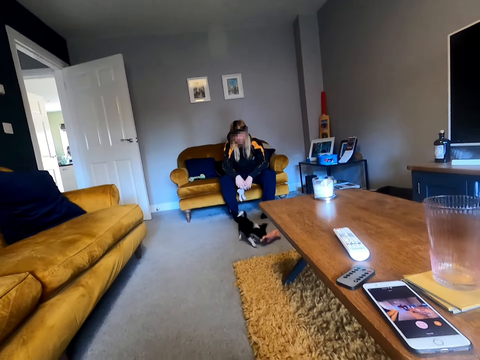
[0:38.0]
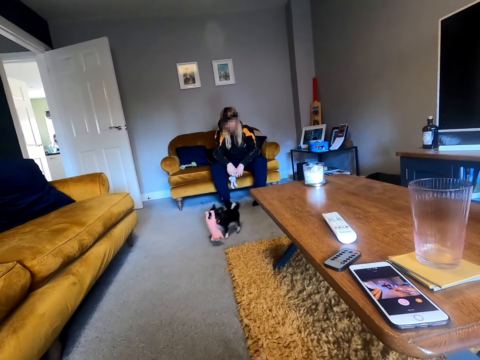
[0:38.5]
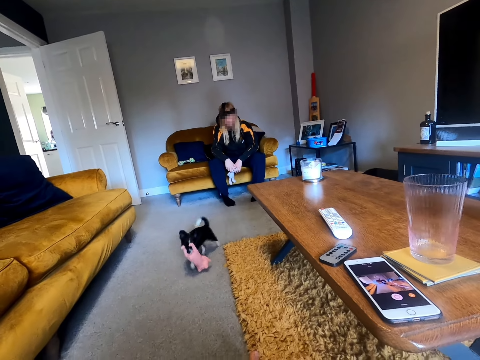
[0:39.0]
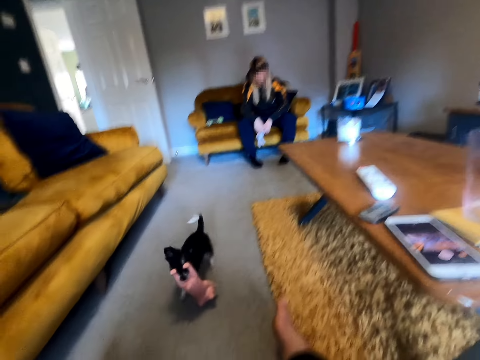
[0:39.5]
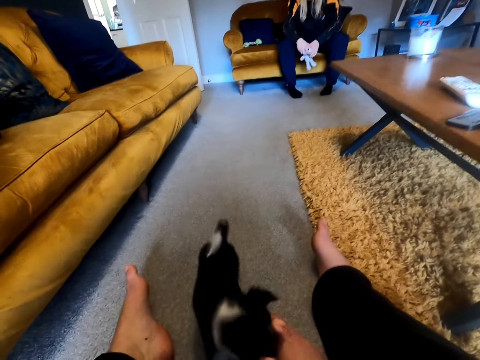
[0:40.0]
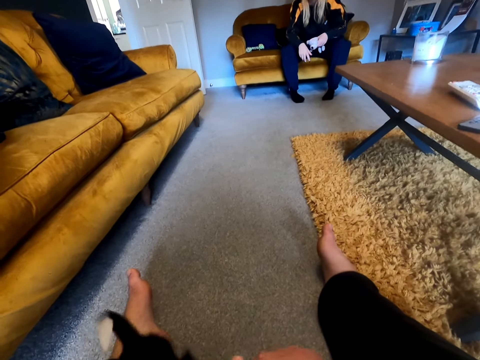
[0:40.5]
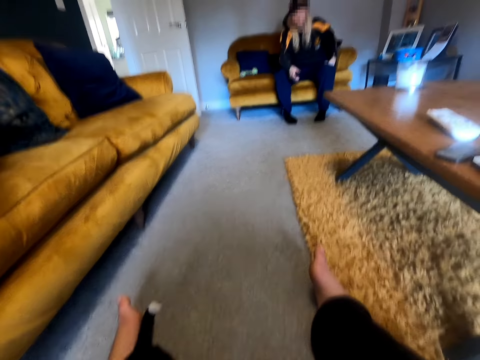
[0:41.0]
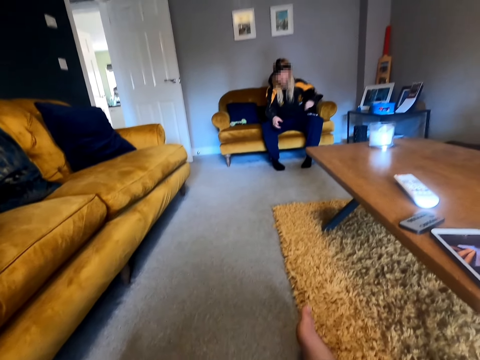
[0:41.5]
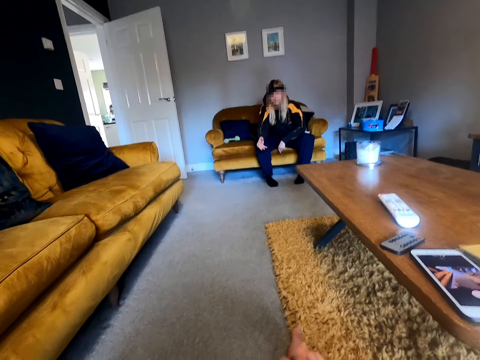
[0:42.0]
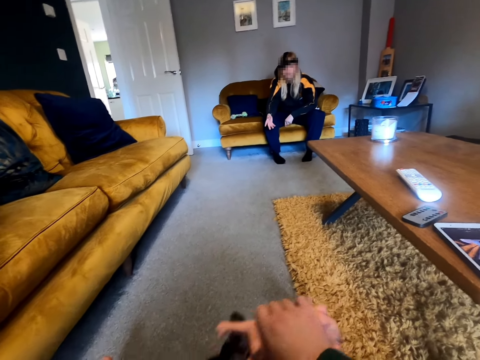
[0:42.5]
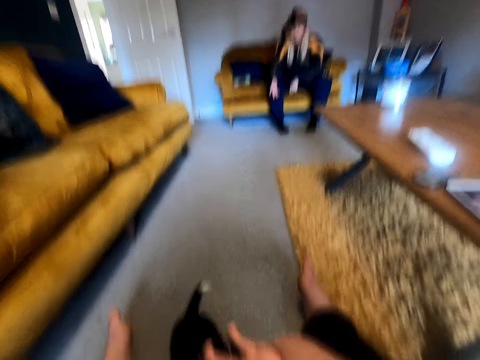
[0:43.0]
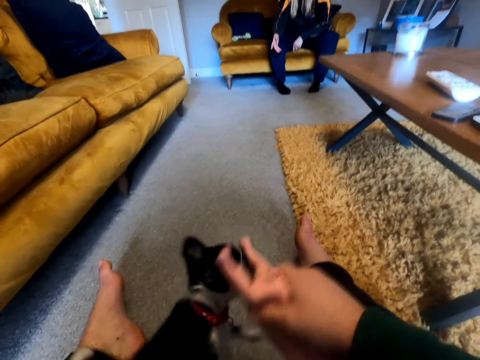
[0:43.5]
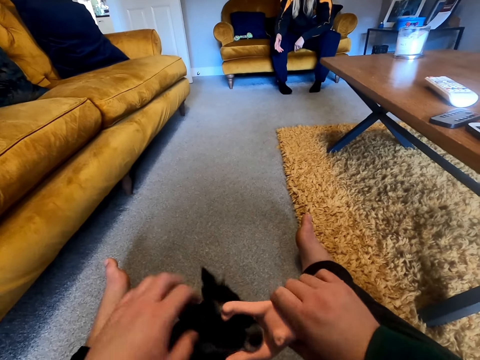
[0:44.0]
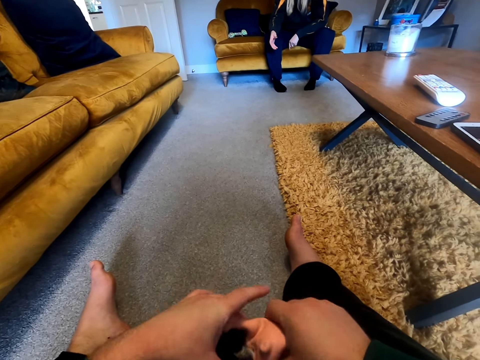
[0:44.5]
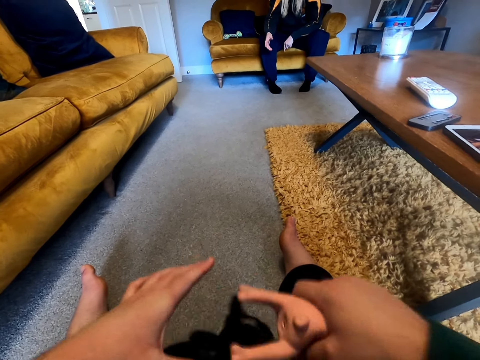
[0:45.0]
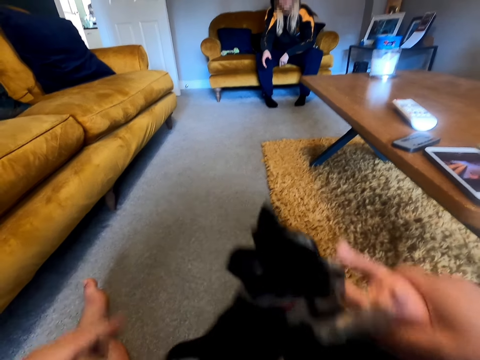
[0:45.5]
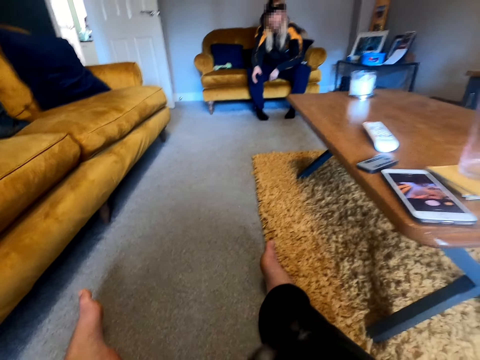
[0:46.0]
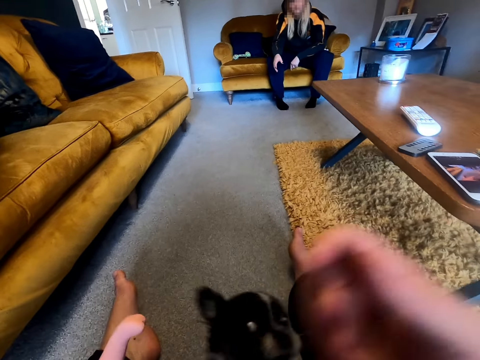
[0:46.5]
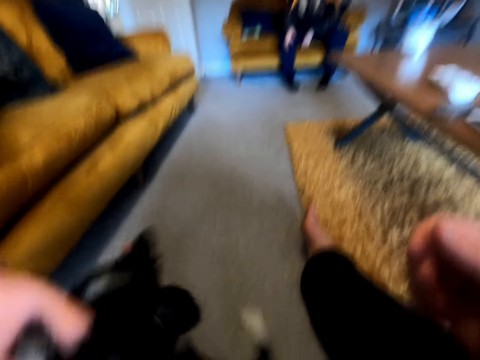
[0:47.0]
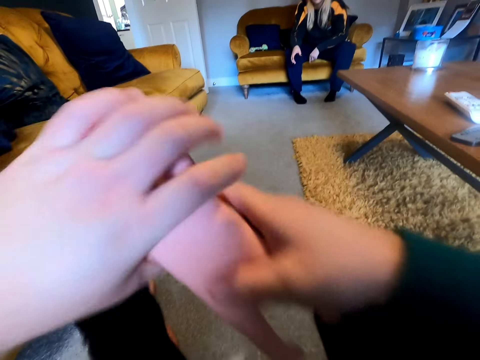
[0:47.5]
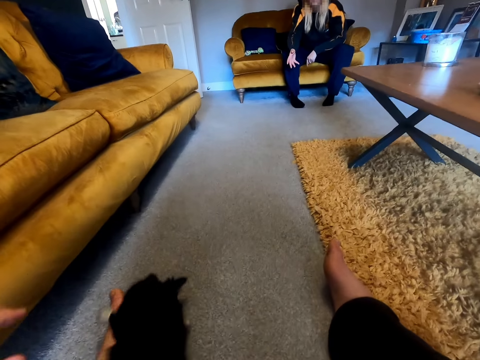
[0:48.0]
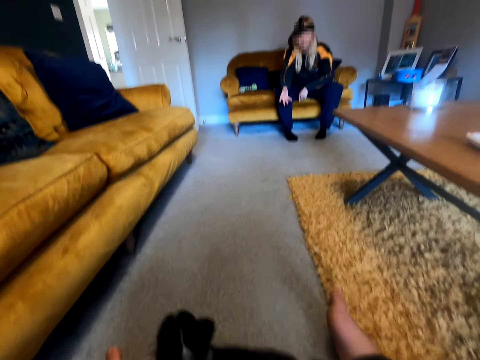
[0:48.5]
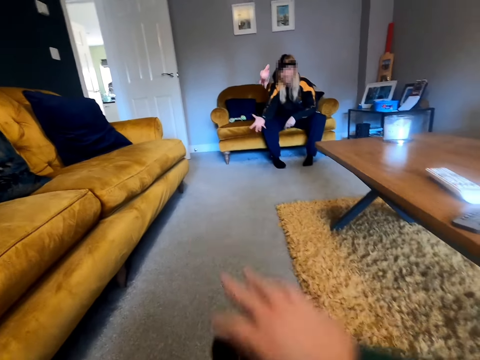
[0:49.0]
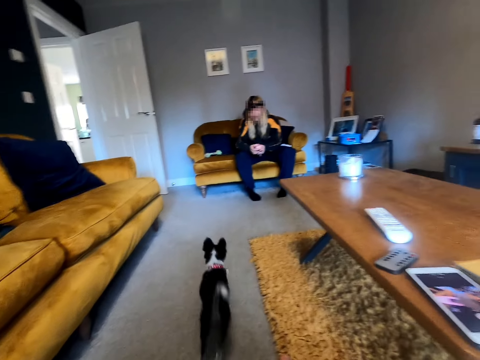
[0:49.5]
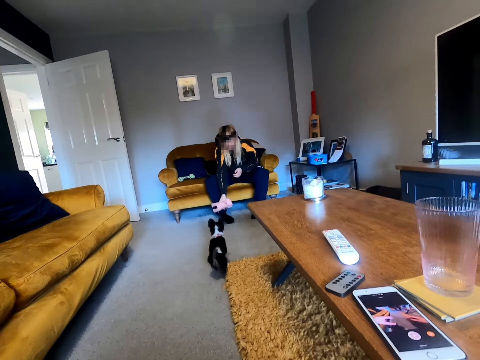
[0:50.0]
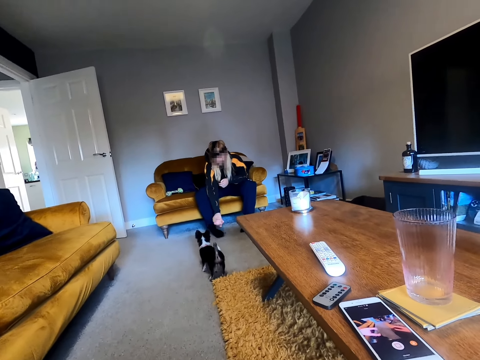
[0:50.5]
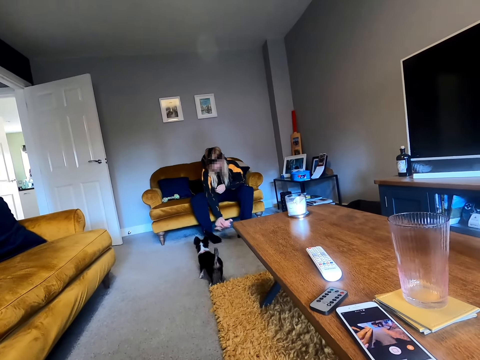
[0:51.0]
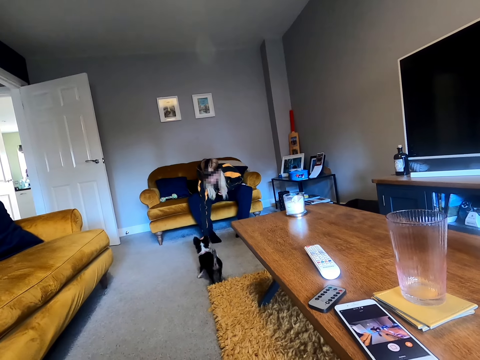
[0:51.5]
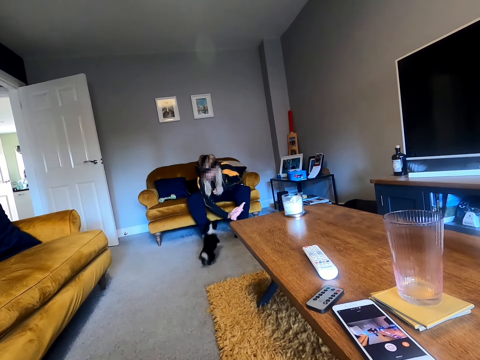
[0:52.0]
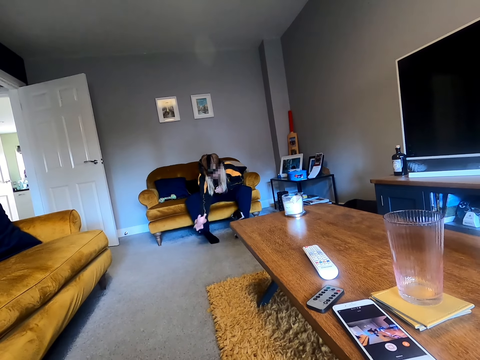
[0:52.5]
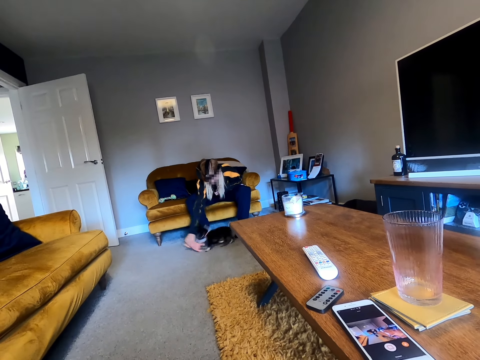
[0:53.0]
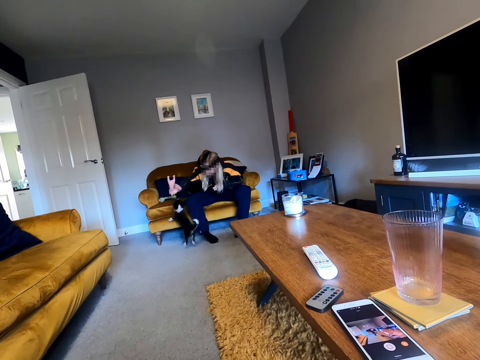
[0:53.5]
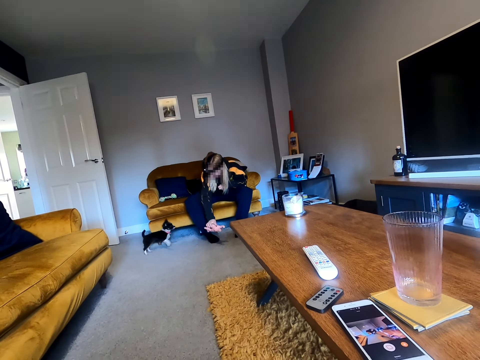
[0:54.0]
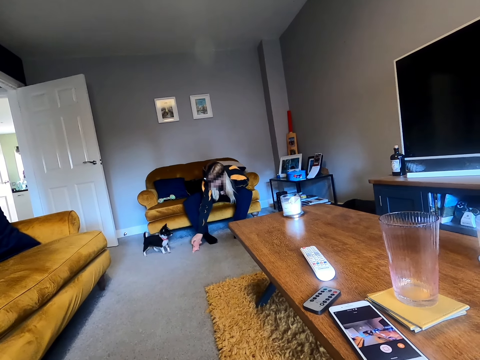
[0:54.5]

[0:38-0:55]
A woman puts a pet doll on the seat. The camera wearer plays with the dog using the pet doll. They throw the pet doll to the woman. The woman catches the pet doll. She plays with the dog using the pet doll.

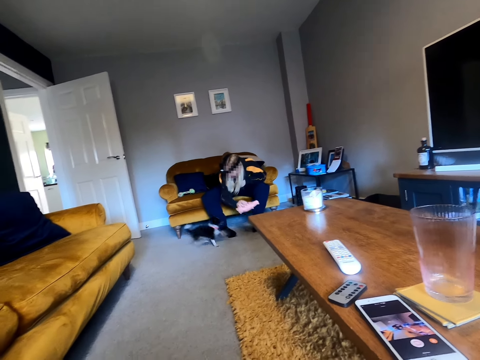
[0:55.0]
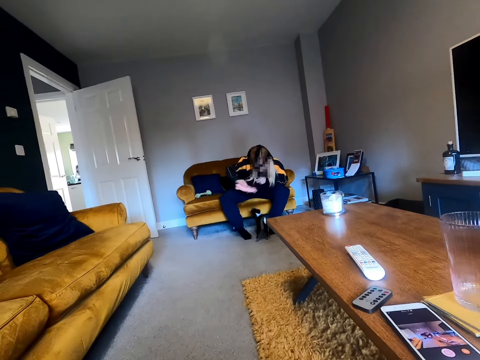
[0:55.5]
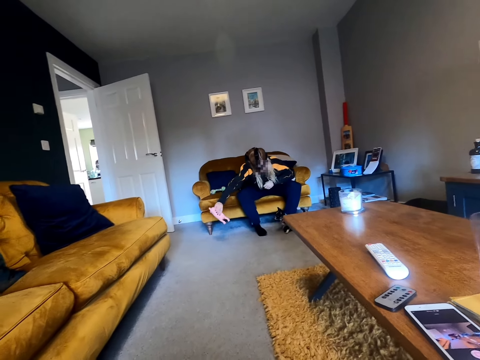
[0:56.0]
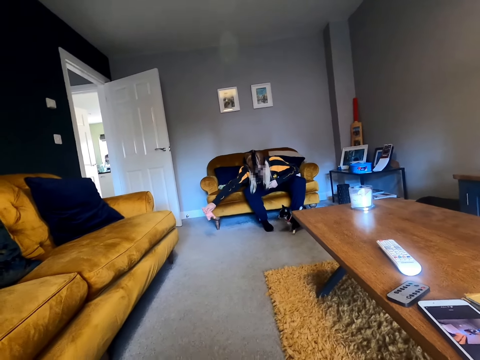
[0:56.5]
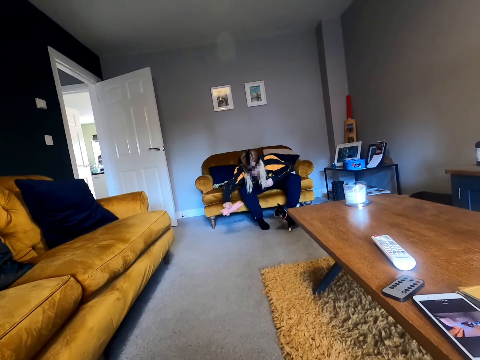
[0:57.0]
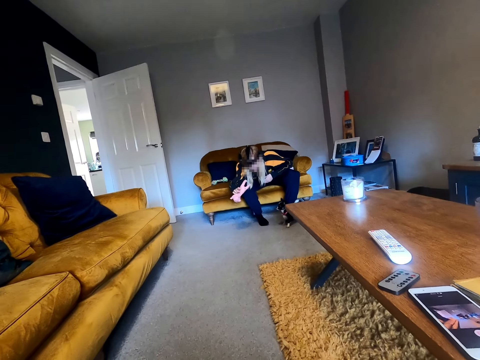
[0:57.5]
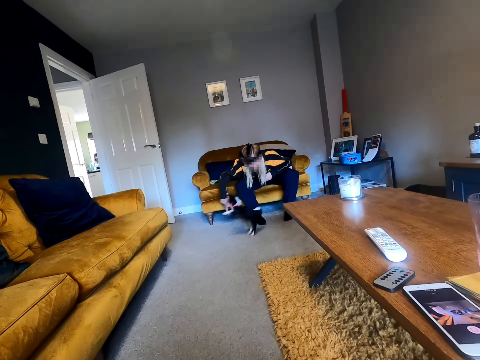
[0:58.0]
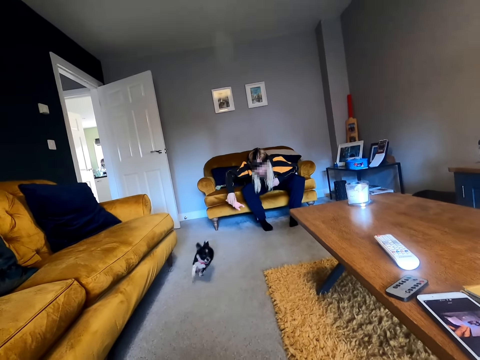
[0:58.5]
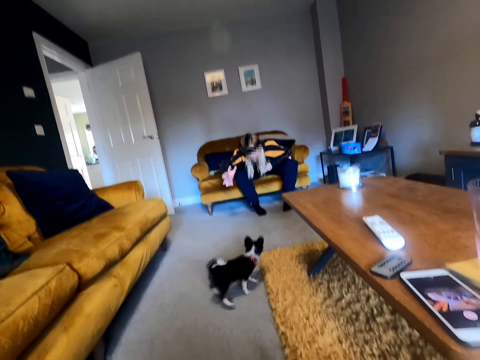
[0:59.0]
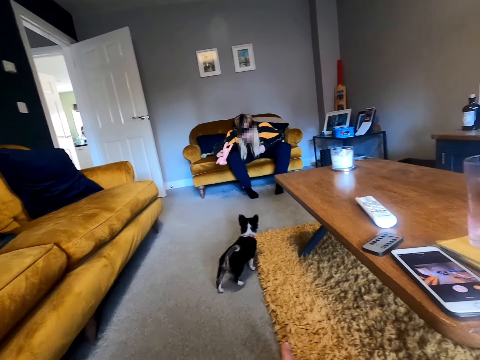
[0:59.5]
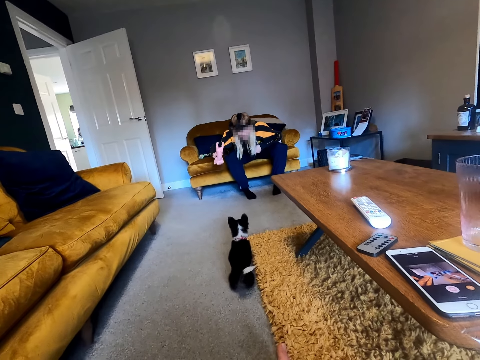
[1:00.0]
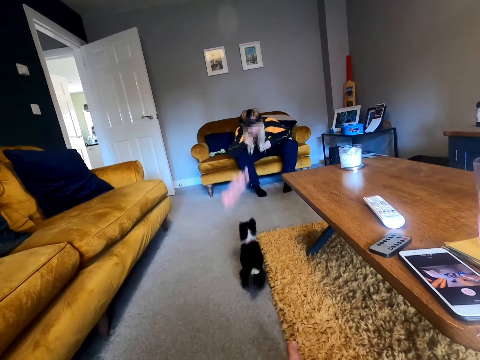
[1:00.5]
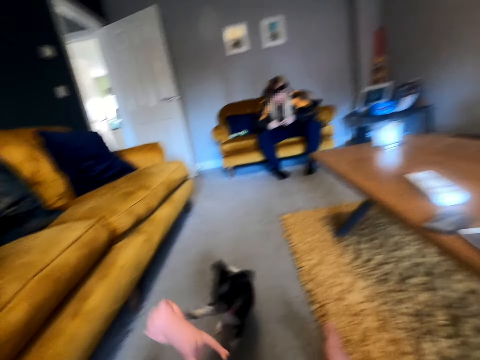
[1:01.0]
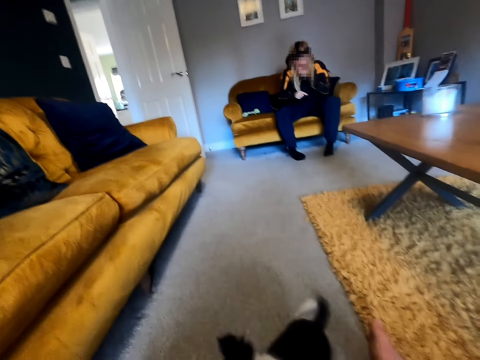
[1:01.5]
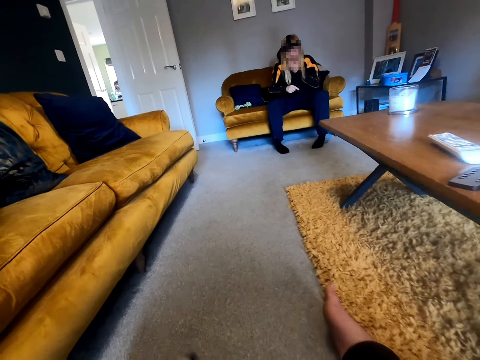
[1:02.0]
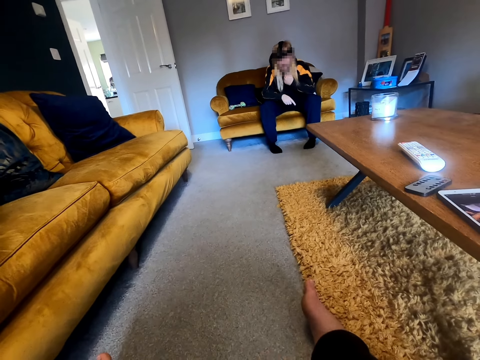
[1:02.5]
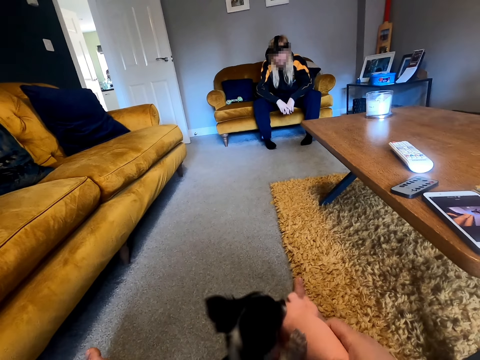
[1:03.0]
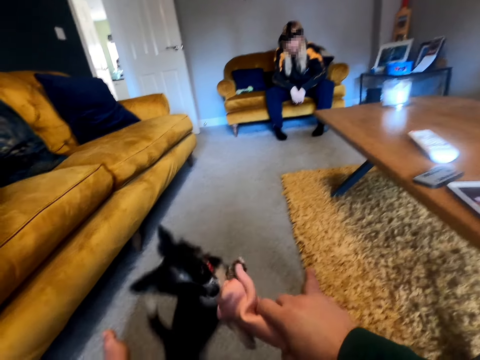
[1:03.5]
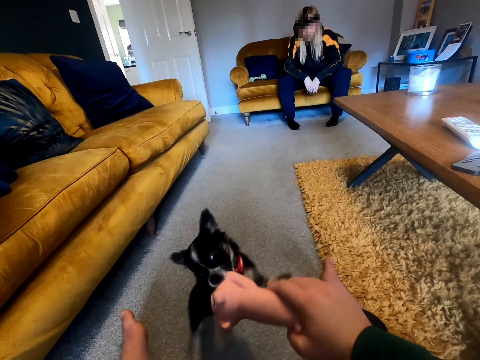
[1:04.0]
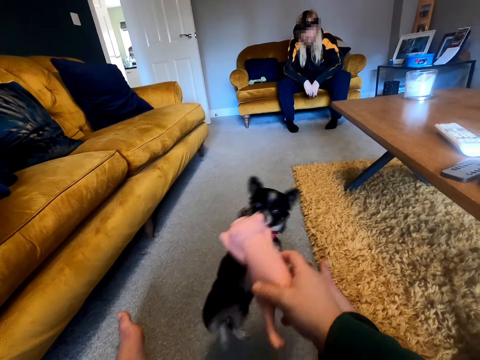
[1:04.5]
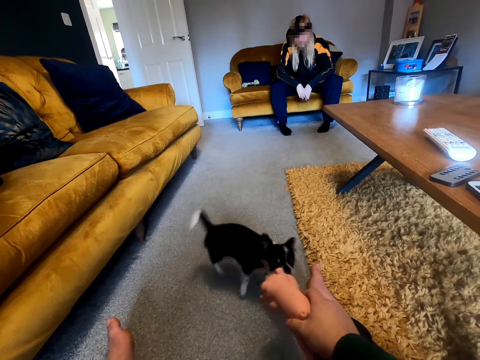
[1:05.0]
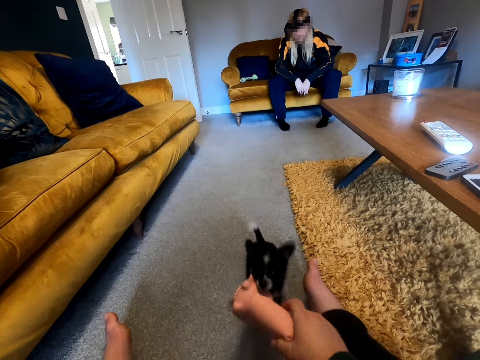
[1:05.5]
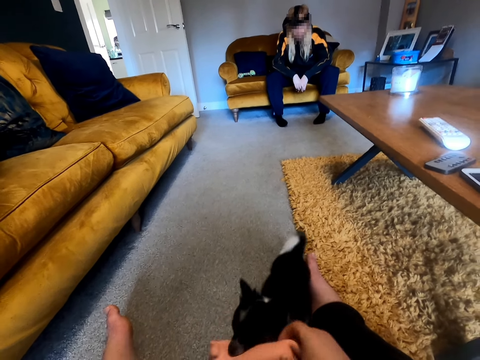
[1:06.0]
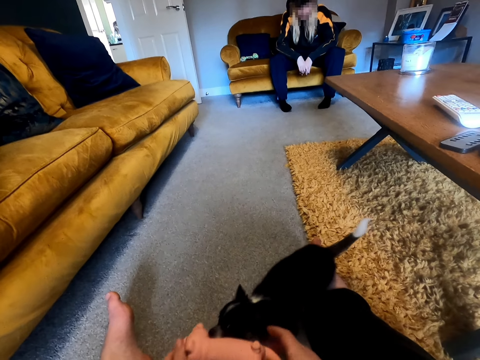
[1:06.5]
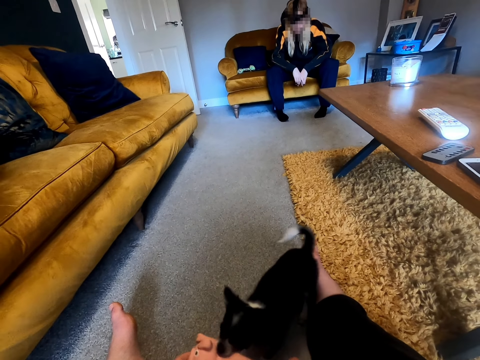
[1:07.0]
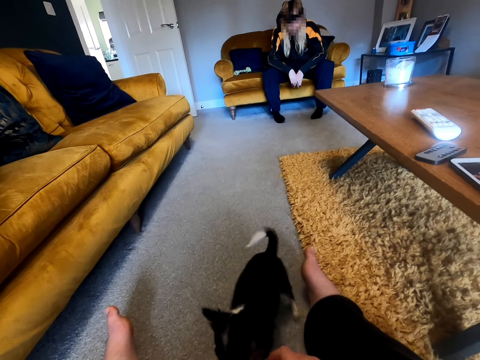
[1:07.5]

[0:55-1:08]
A woman throws the pet doll towards the camera wearer. The camera wearer plays with the dog using the pet doll.
